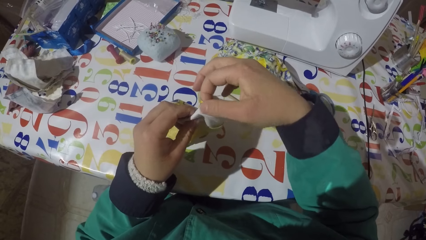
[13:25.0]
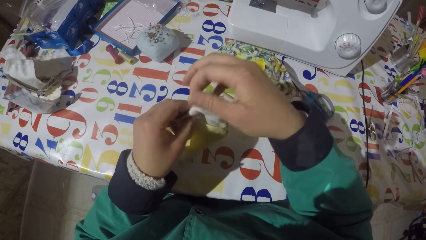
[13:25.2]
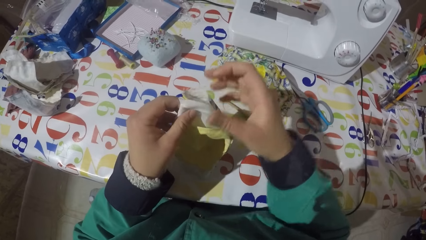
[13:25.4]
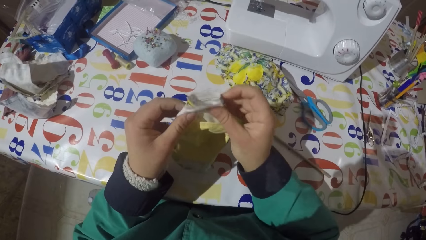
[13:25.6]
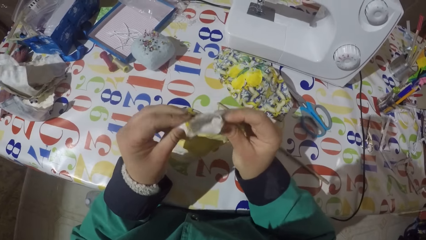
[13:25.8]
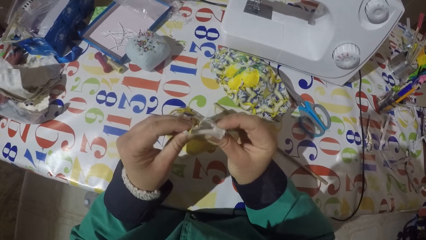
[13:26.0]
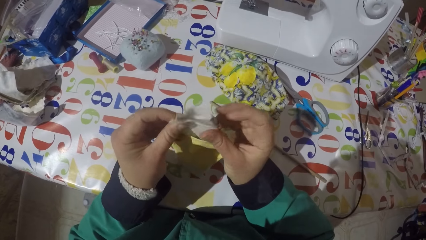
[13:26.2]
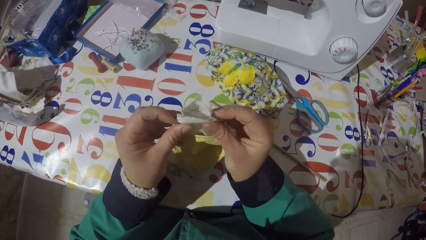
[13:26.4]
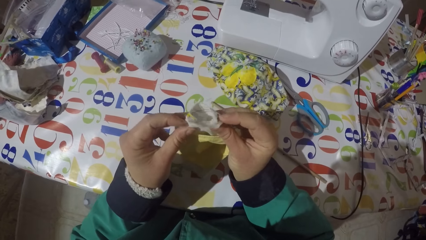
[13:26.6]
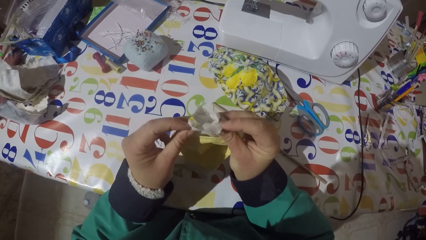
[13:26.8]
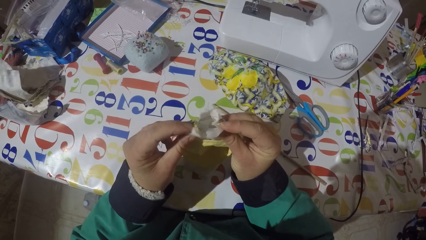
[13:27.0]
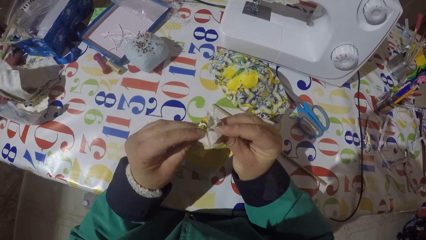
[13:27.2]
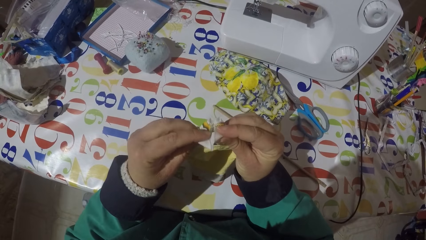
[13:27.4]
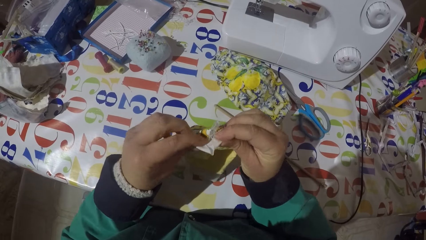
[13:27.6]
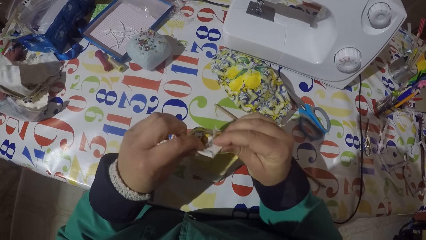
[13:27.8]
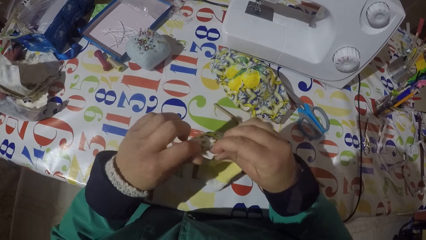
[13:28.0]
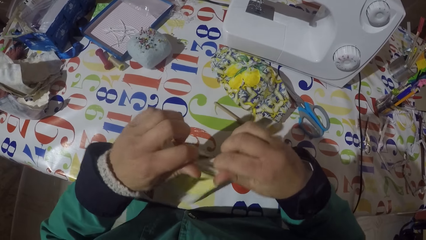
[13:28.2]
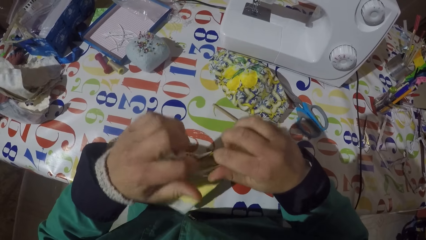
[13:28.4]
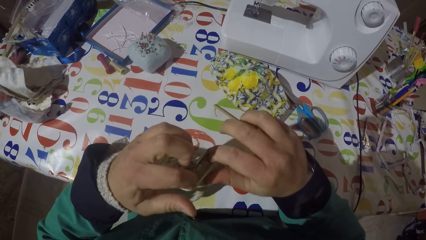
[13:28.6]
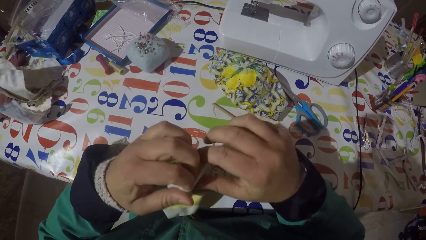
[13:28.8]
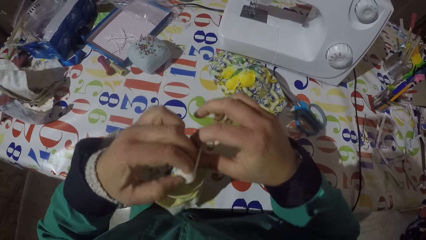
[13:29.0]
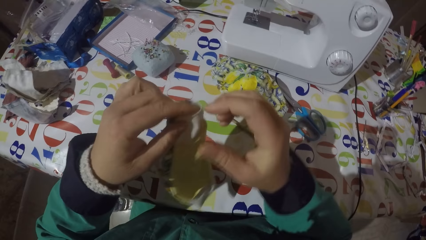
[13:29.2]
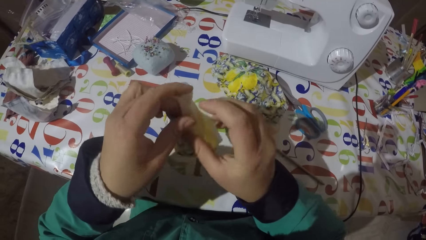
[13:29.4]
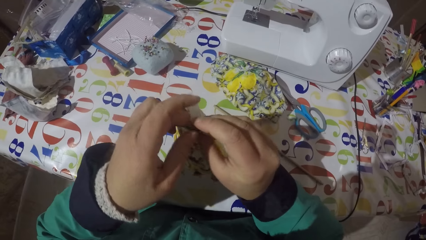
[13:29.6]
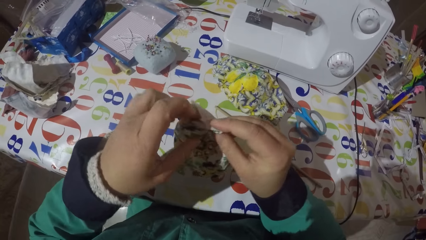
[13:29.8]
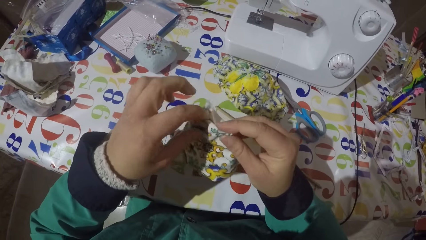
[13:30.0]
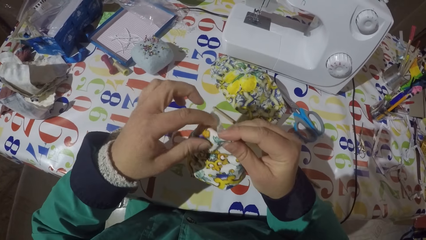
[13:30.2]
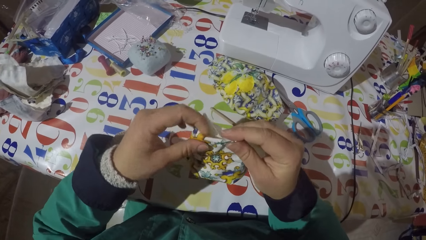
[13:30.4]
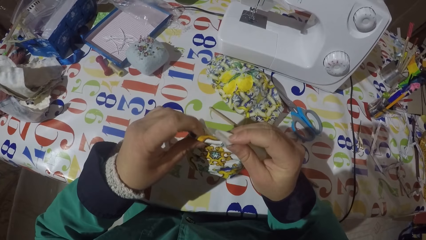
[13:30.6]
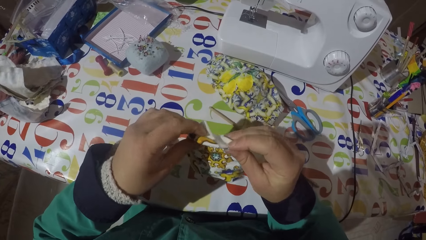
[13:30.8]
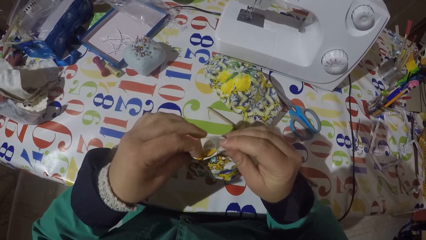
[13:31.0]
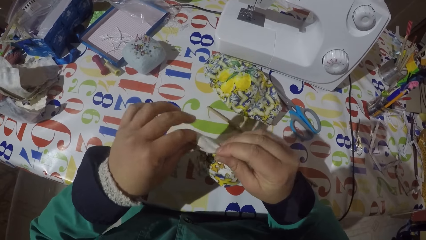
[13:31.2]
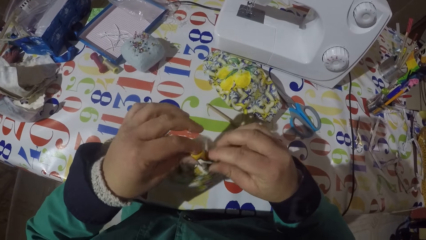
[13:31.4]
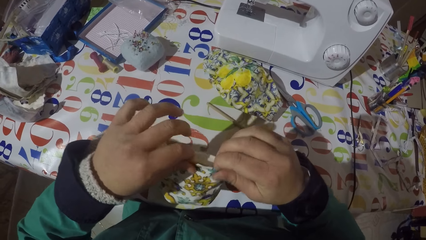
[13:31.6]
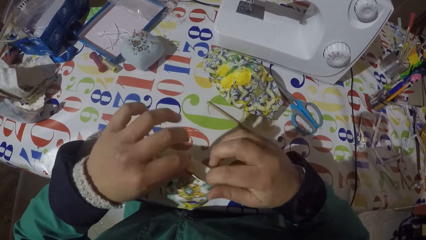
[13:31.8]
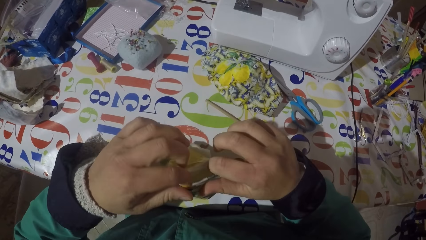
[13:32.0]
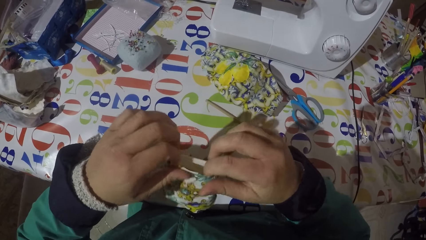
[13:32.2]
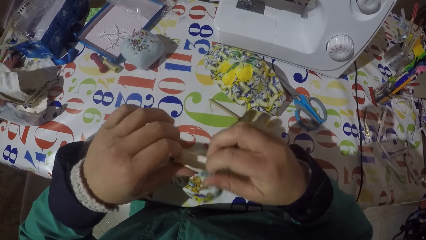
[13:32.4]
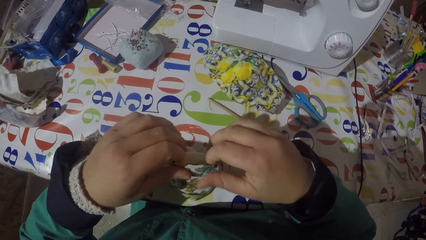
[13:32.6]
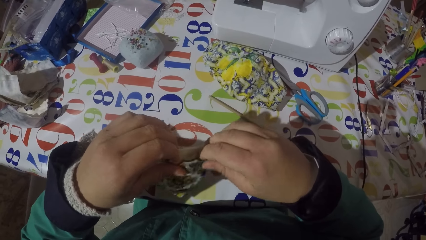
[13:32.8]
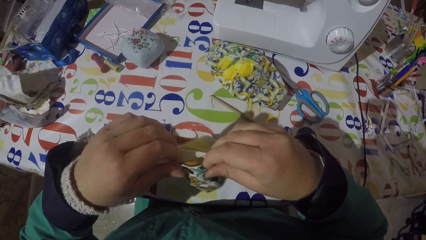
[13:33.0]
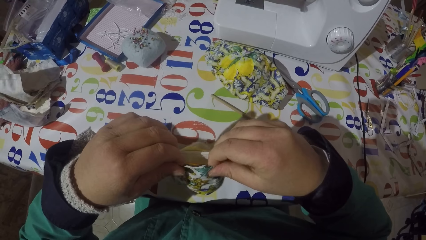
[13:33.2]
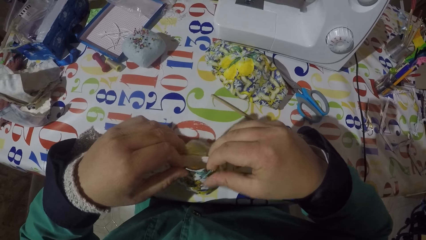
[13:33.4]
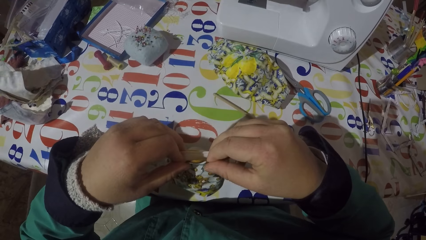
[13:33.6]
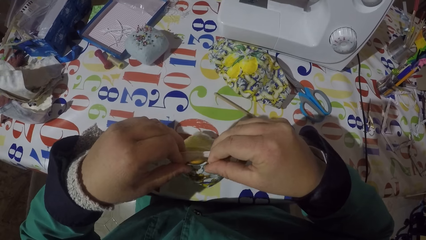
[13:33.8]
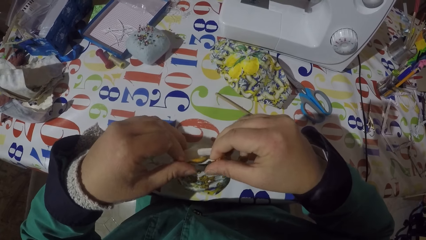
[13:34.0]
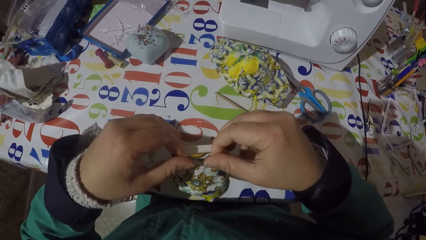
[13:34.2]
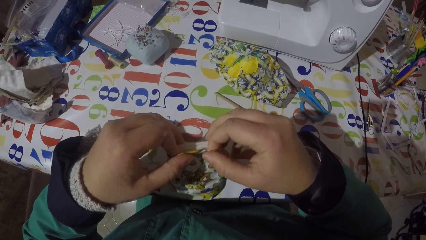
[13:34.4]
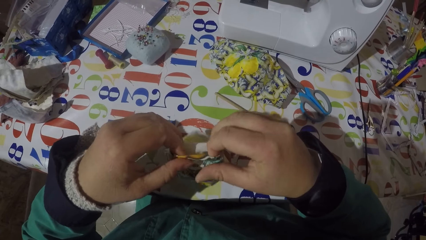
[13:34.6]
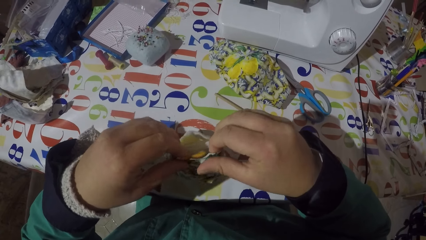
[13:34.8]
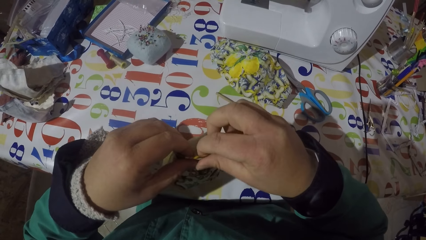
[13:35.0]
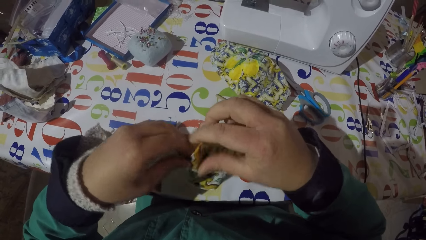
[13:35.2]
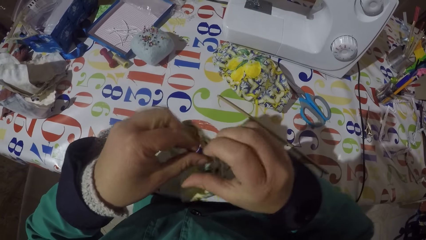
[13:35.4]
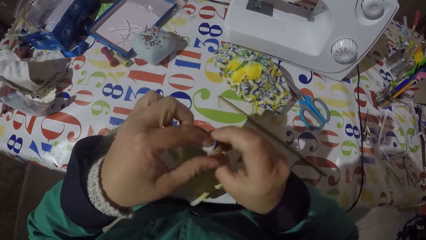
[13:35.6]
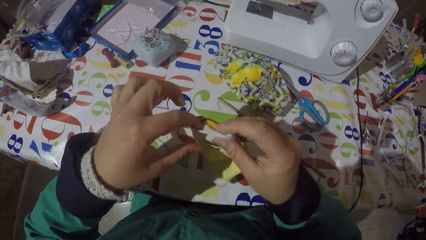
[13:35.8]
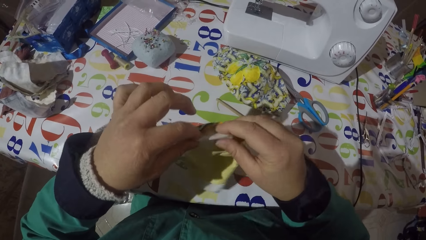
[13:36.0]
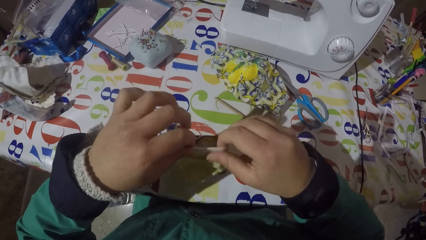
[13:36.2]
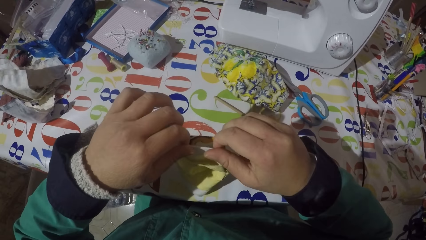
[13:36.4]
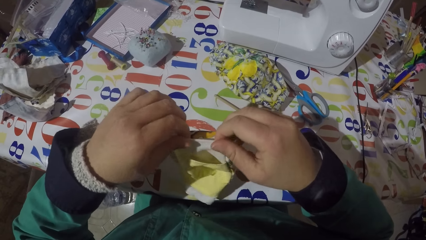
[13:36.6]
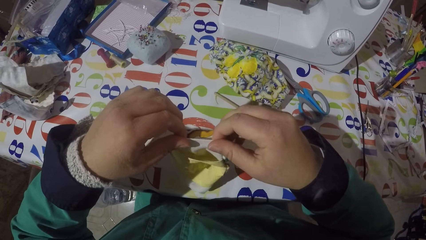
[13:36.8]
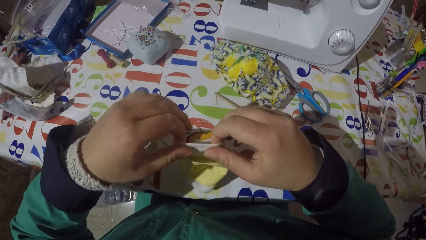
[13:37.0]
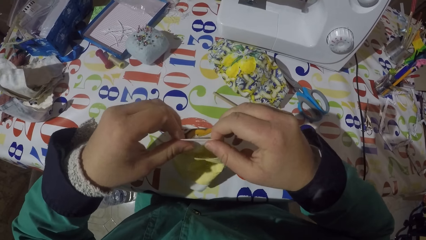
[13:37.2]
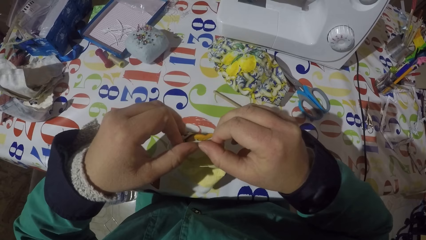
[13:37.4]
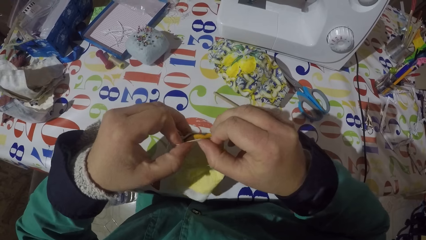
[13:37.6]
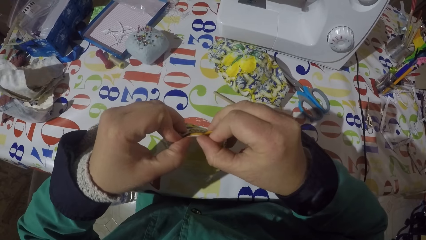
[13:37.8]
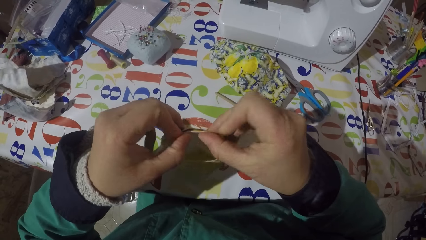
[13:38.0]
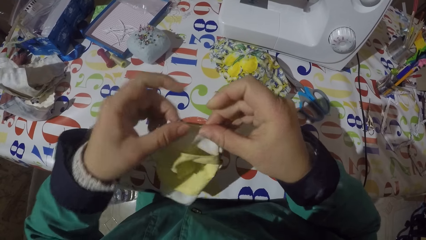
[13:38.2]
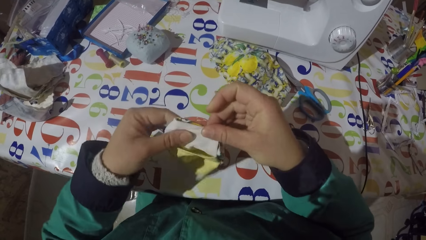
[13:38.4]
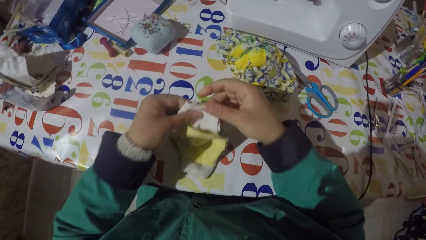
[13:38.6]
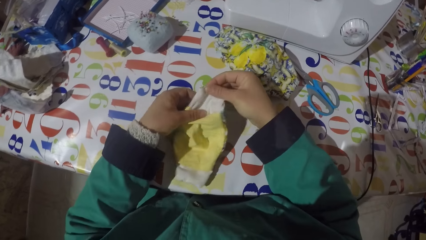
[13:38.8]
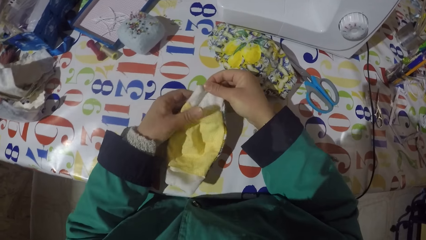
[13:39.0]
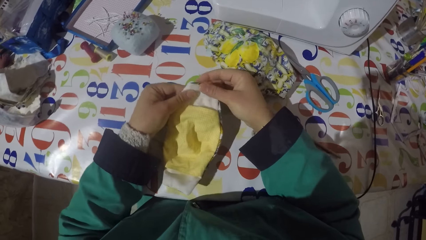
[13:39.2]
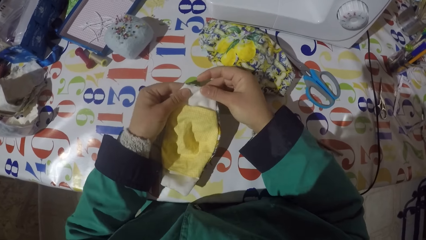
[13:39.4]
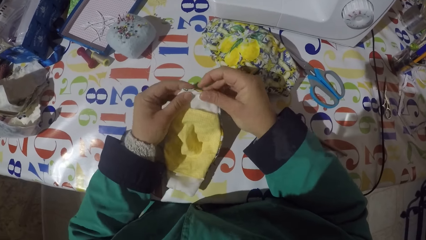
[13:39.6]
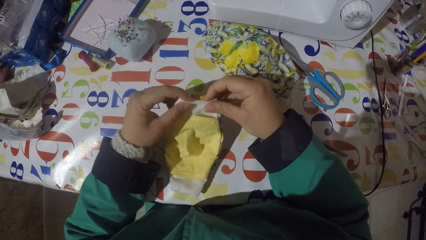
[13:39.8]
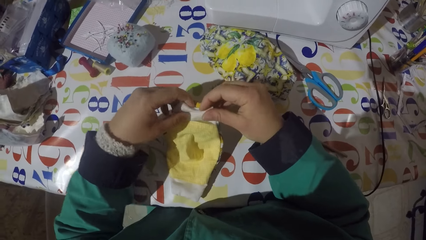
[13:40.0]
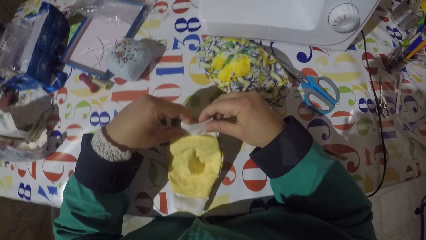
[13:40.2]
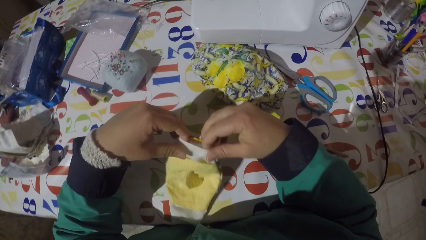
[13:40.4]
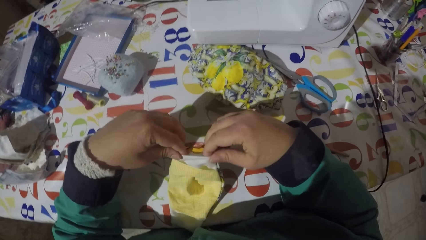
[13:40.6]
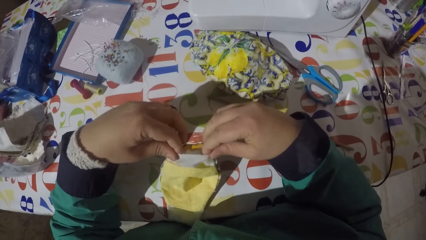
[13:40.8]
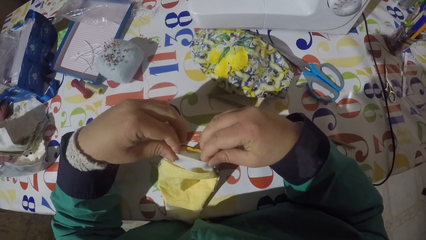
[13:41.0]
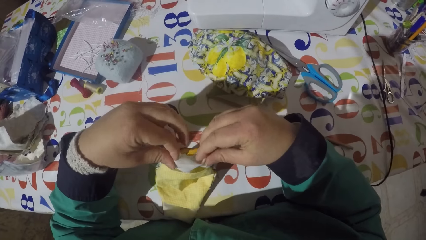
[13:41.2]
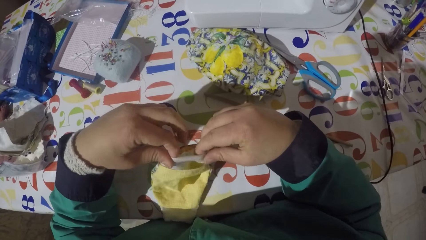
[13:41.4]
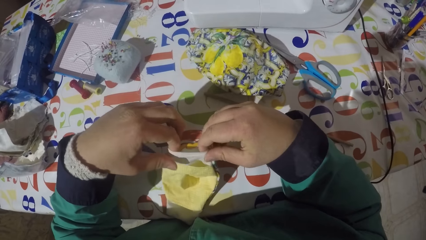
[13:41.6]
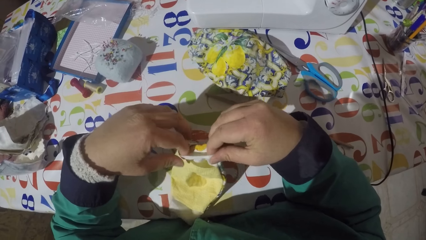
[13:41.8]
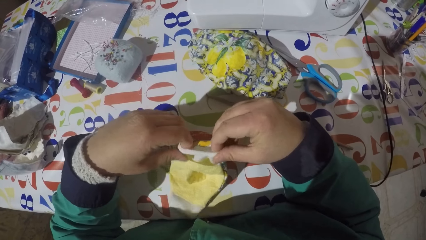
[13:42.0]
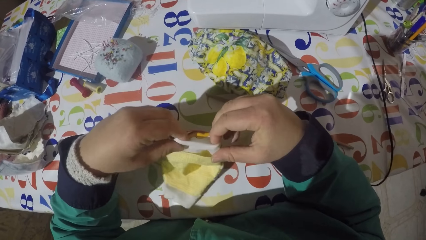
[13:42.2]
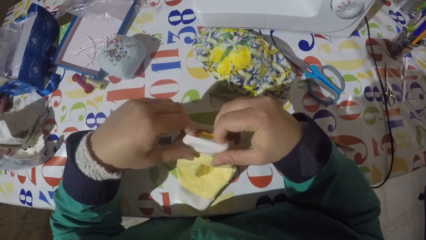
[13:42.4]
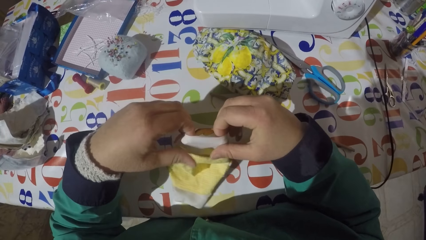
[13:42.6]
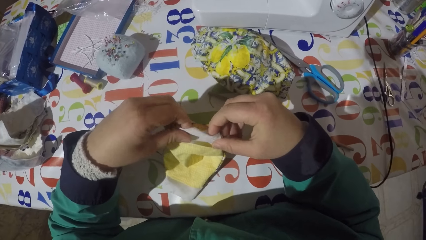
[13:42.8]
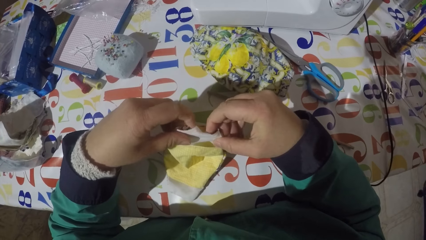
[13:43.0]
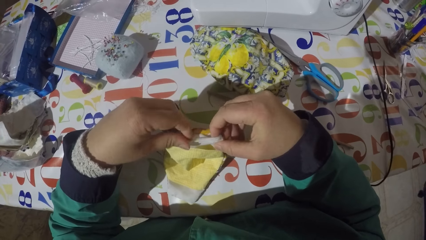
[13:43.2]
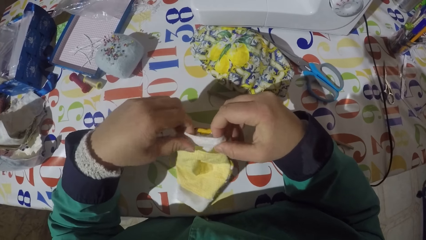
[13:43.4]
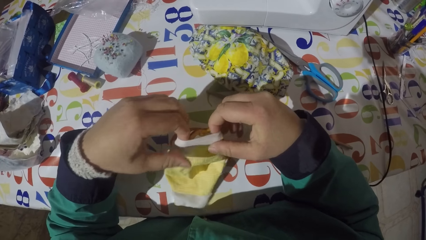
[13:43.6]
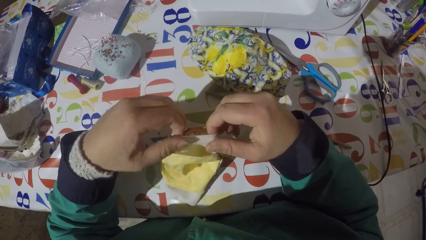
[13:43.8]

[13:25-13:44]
The camera wearer folds the piece of garment. They align the piece of garment.
